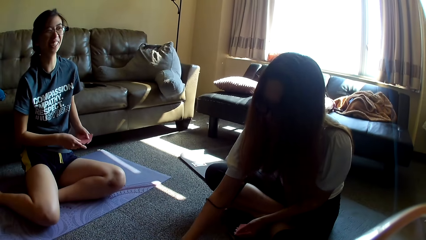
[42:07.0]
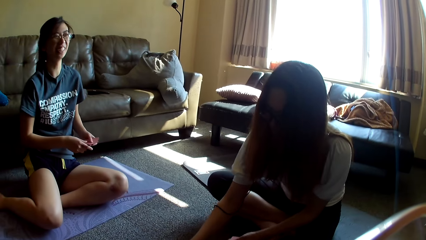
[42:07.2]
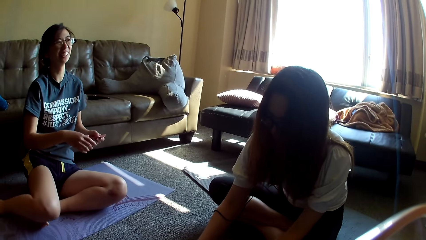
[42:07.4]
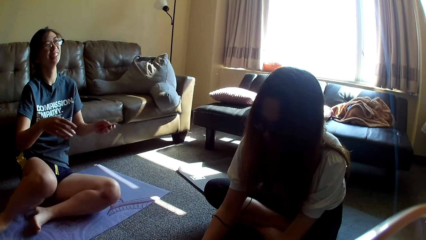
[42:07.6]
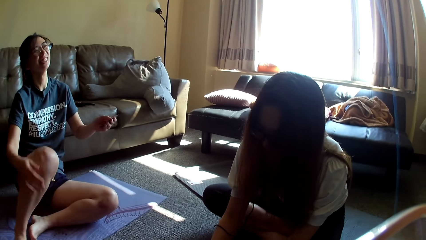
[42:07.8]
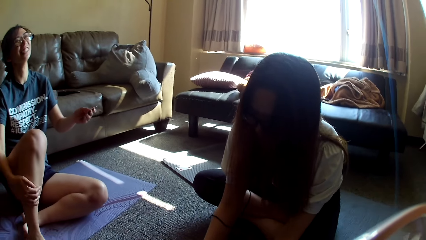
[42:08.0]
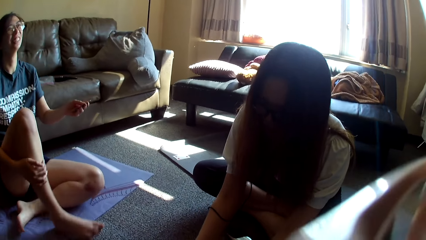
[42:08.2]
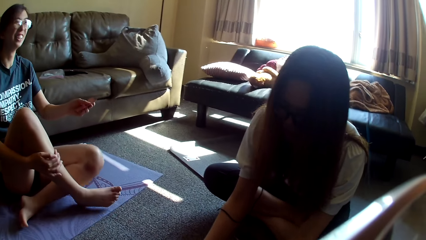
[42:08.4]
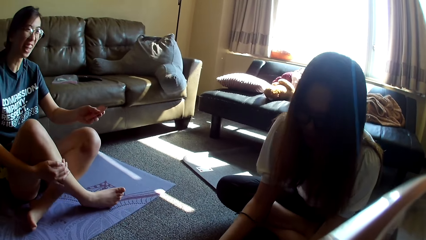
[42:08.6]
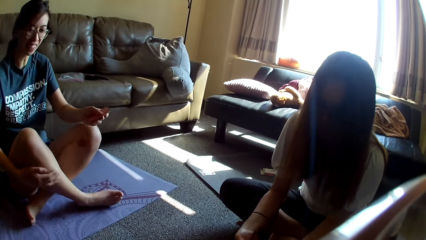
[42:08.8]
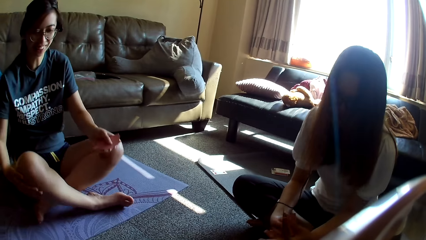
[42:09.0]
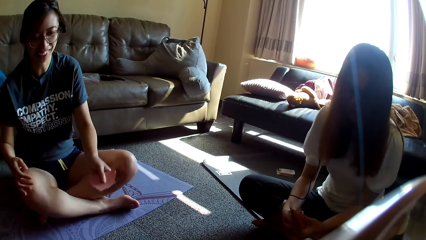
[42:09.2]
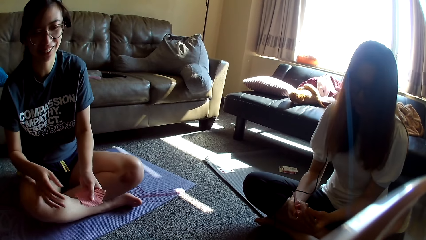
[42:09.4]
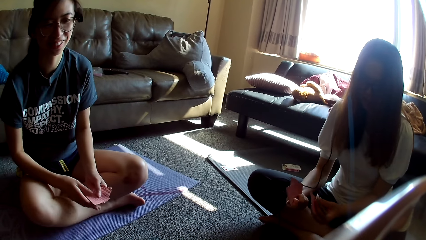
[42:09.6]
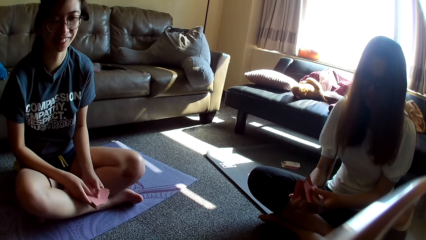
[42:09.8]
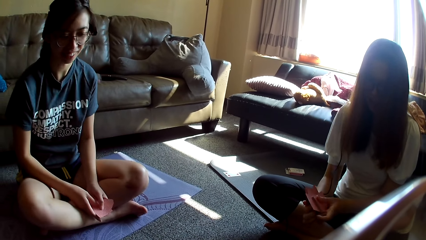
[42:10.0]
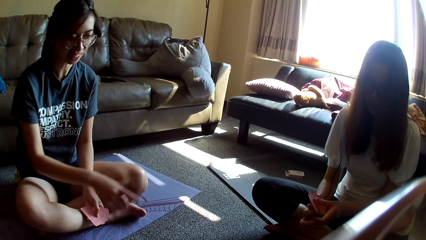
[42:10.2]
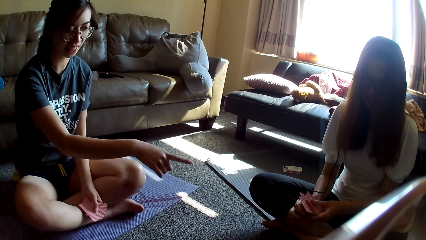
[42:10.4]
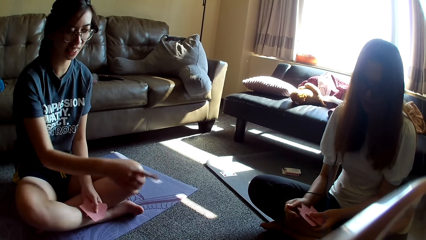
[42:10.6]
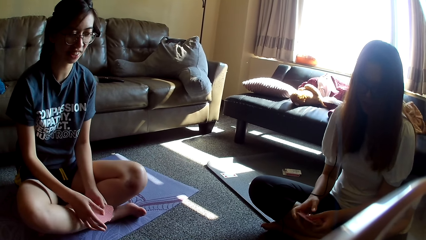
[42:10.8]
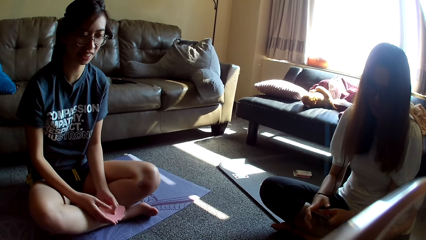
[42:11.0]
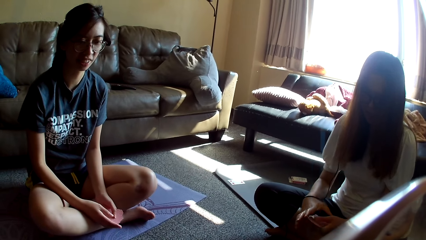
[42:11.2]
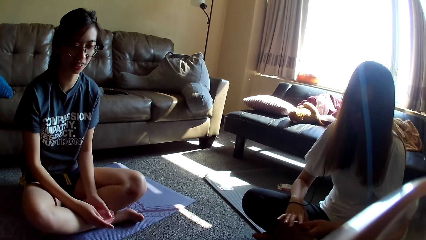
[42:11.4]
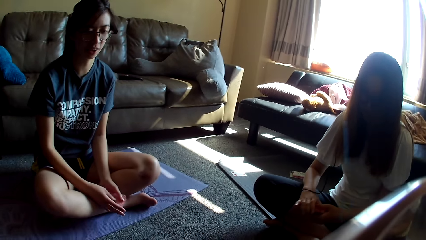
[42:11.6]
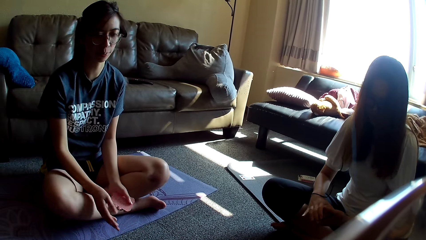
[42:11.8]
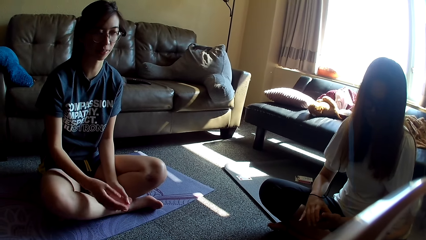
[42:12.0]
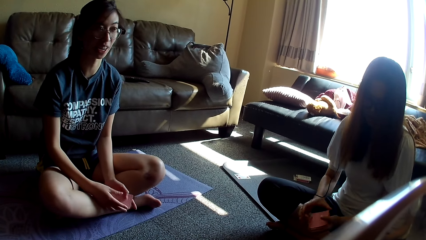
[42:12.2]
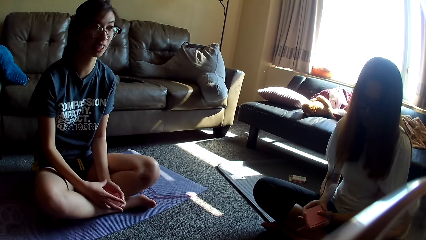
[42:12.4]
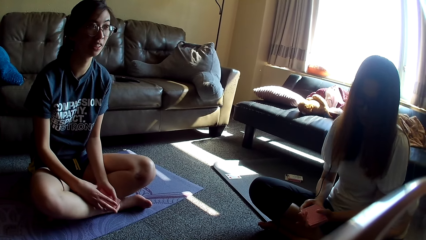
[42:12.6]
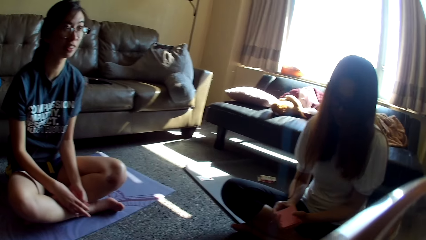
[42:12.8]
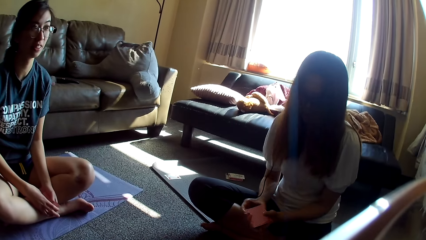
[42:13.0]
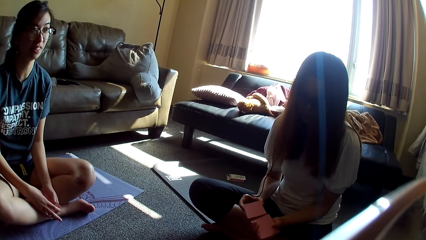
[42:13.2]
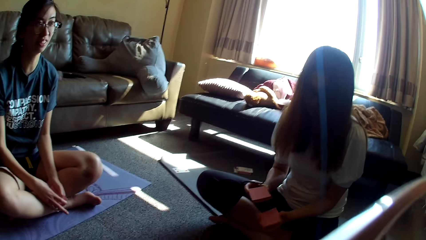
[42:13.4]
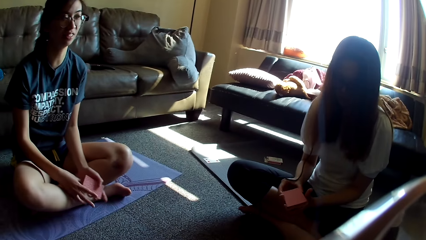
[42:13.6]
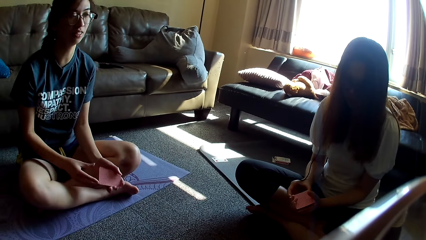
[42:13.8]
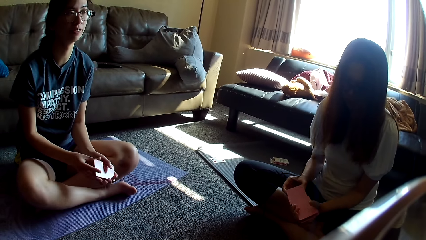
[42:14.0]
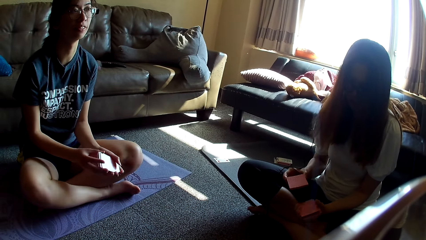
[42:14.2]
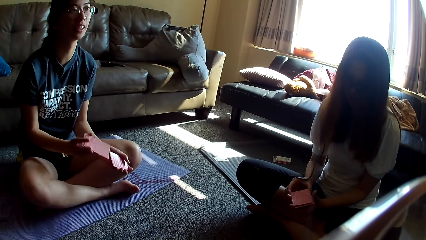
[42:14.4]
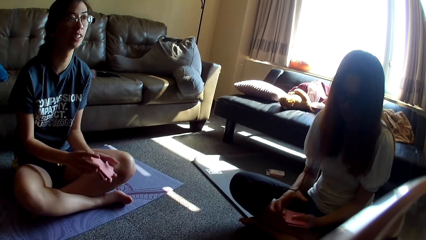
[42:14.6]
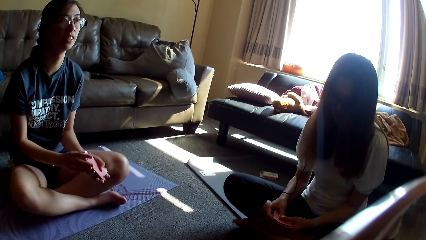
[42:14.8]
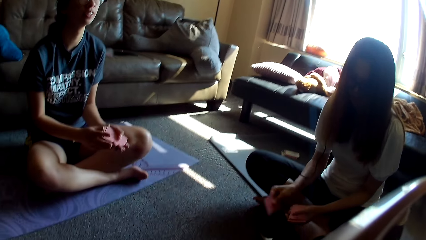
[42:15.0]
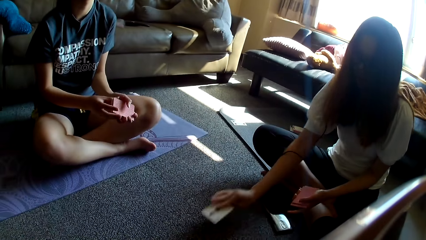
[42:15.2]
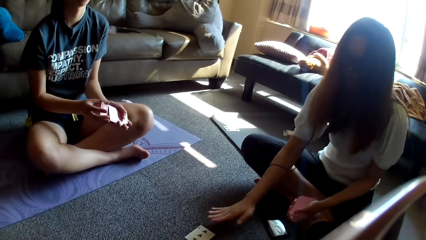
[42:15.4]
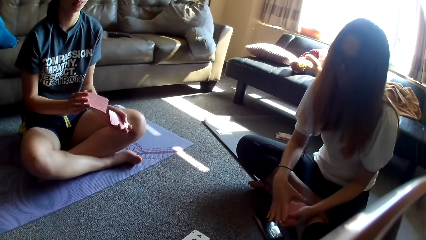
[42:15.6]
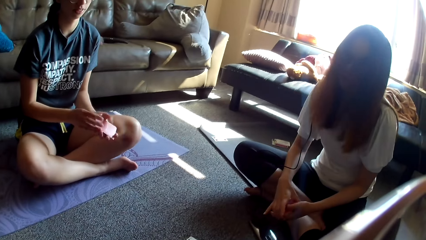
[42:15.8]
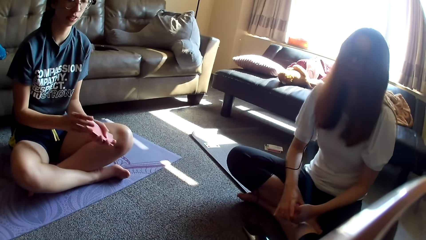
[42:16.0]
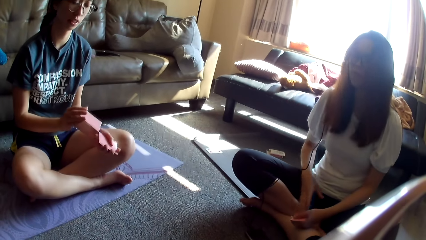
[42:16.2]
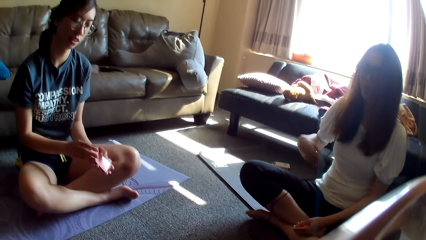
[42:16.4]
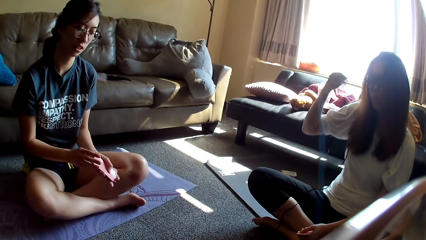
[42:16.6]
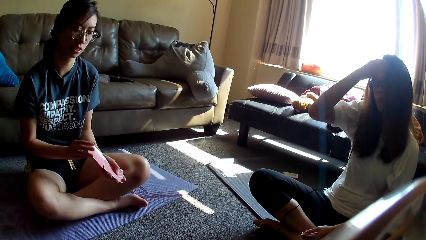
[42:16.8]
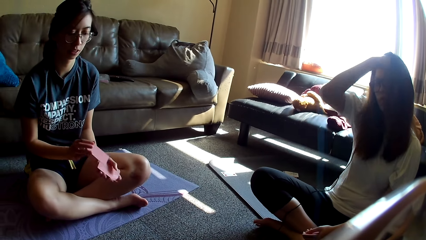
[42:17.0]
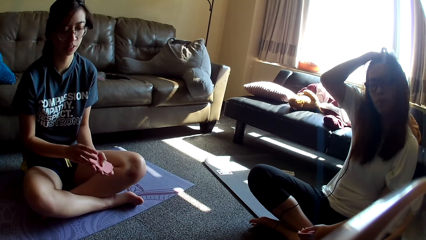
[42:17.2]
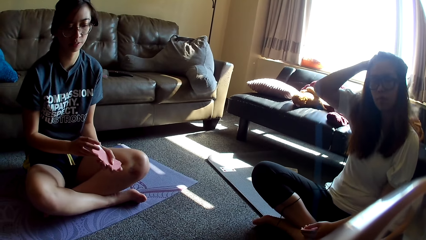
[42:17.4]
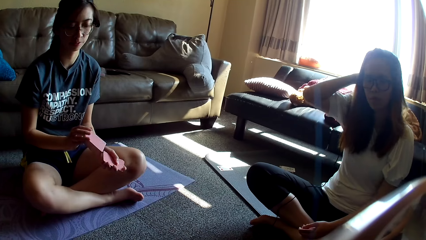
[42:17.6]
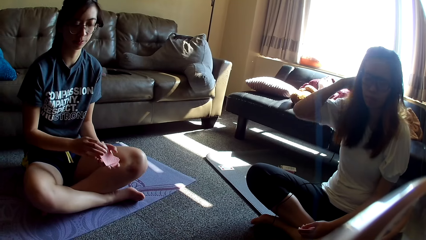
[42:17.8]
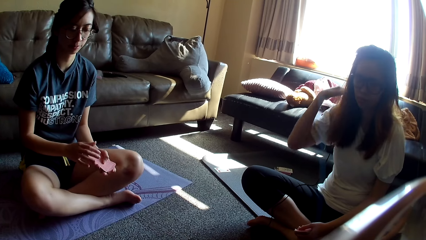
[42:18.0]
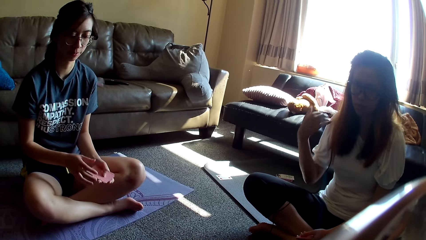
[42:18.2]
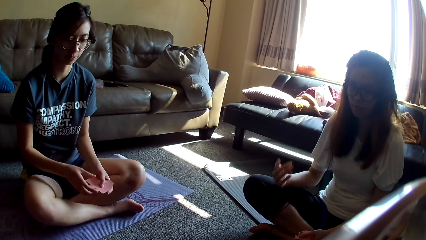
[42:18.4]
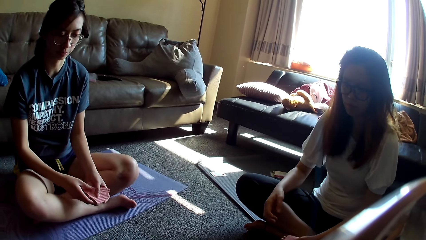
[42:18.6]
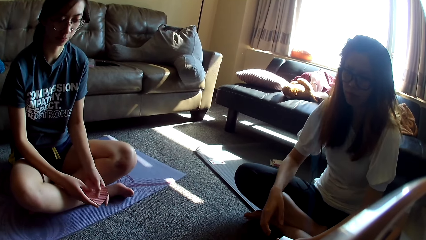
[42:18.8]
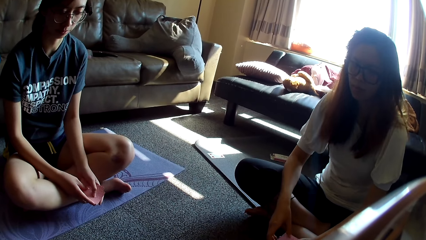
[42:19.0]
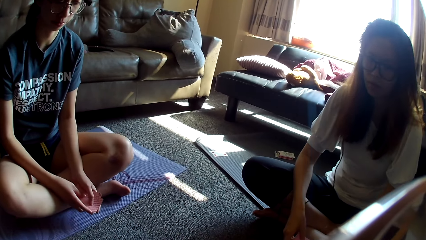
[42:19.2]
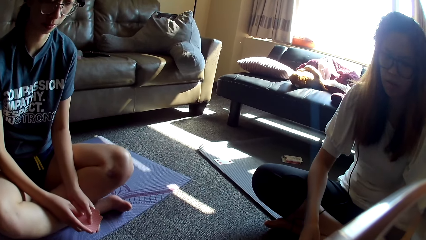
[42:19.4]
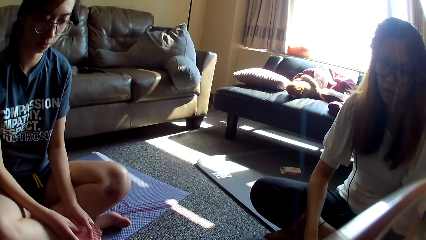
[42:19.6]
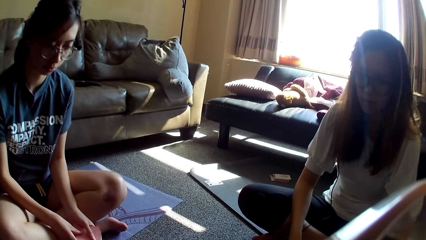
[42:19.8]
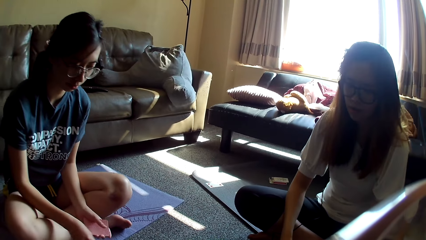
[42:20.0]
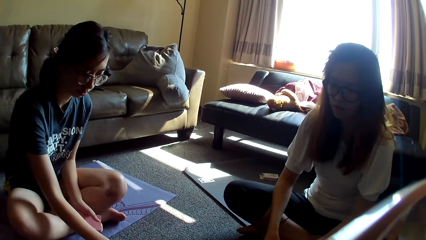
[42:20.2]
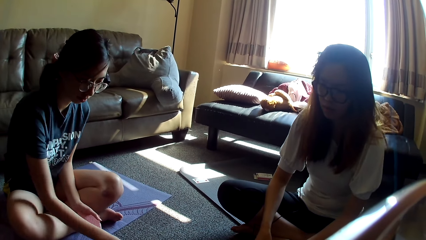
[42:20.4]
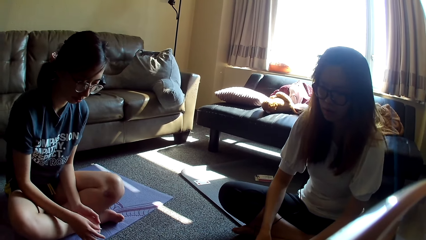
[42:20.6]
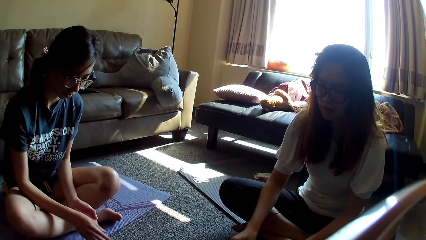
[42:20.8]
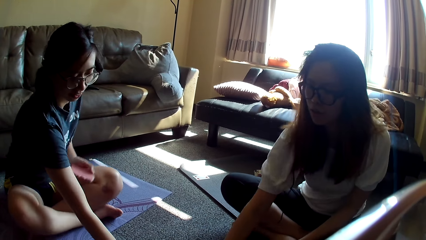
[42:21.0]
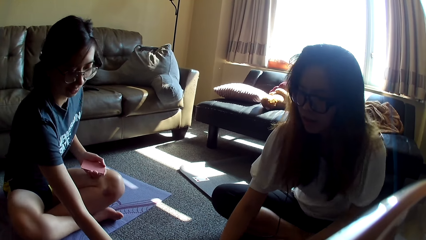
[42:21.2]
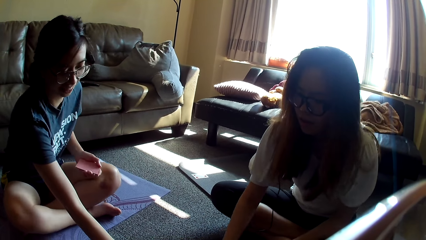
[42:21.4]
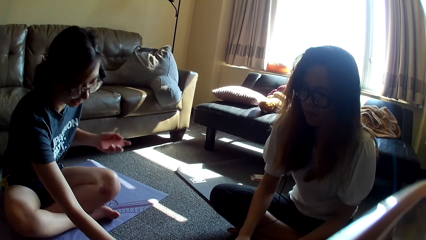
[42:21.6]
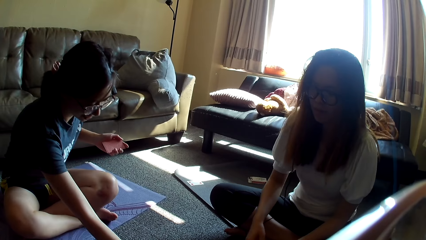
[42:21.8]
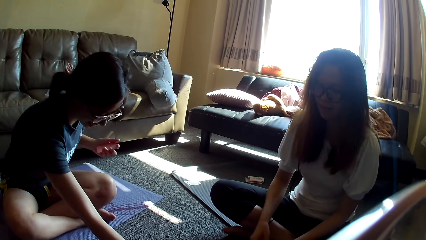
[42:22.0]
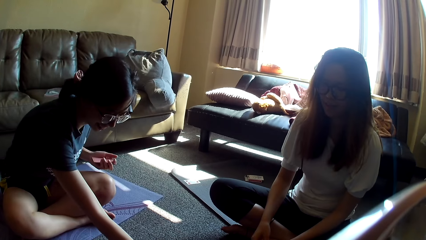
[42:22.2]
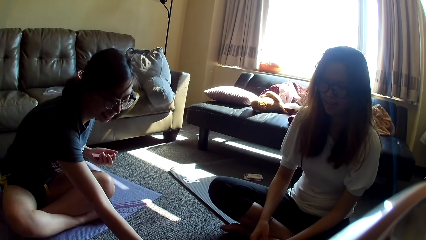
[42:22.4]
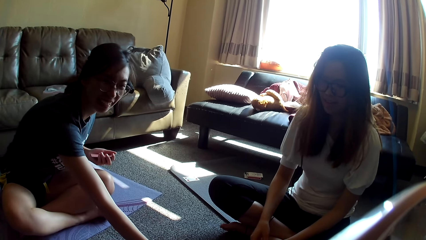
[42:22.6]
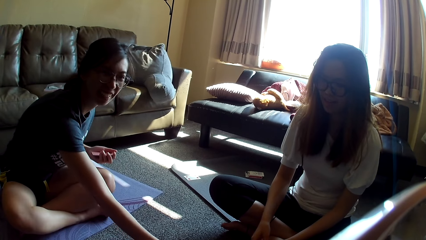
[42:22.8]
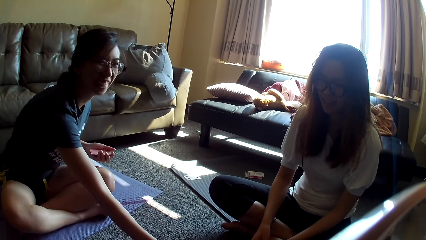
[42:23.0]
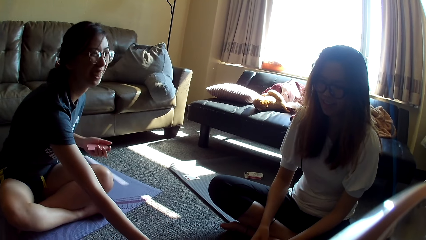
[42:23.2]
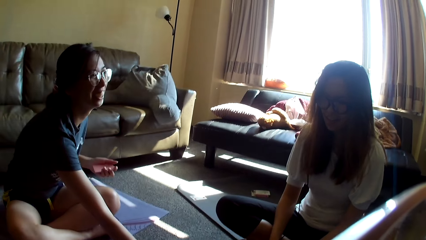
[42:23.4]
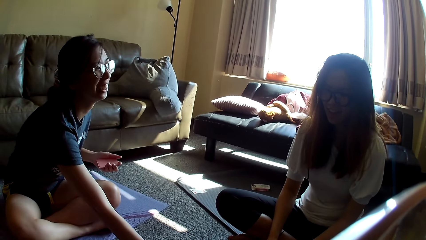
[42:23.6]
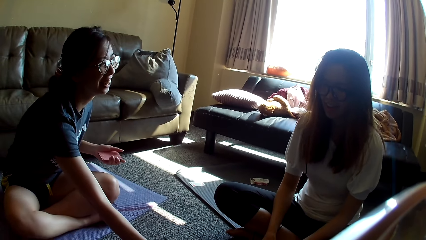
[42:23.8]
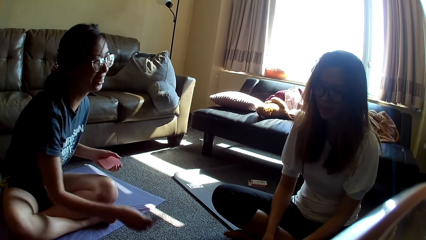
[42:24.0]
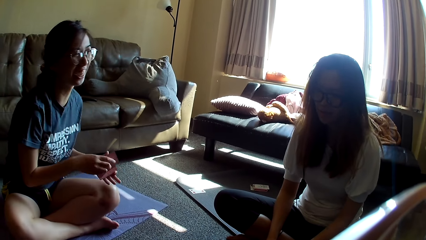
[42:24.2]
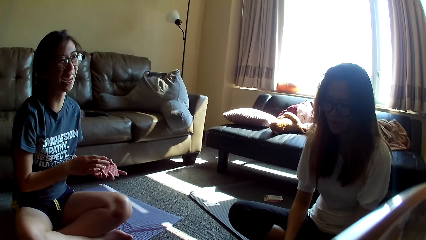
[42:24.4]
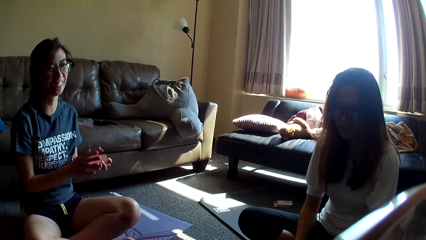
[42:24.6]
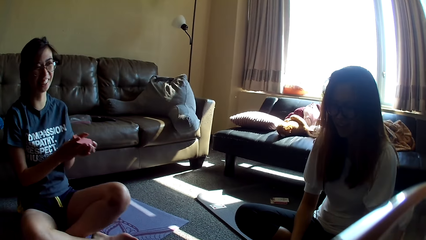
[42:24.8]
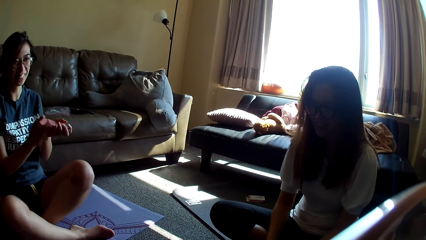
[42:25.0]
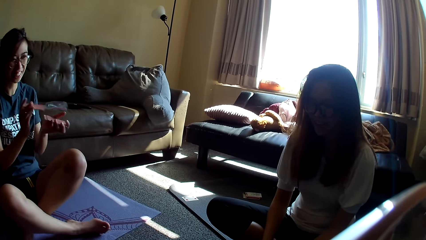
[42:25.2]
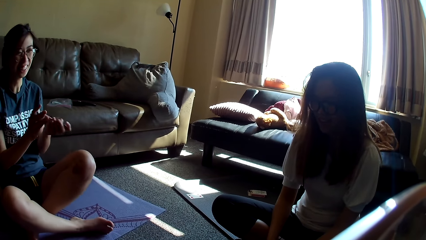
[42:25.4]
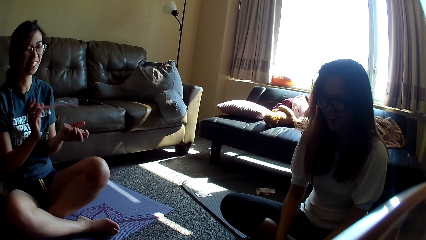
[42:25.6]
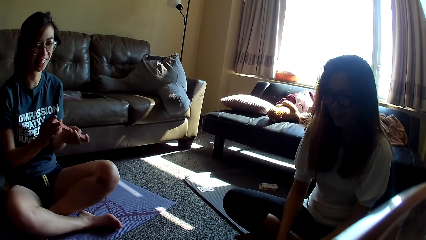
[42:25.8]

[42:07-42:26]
A lady holds the card game. Another lady does something, crosses legs and mixes the card game. The first lady holds the card game and points a hand. The other lady aligns the card game and shuffles a card. The first lady moves a hand and holds cards. The other lady mixes the cards. The camera wearer looks around. The first lady shuffles the cards. The other lady places a card on the floor, holds the cards, lifts a hand and touches the hair. The first lady shuffles a card. The other lady lowers a hand. The first lady places a card on the floor and picks the card game. The other lady touches the card game and places a card on the floor. The first lady holds the card game with the other hand, picks a card and mixes the cards.
